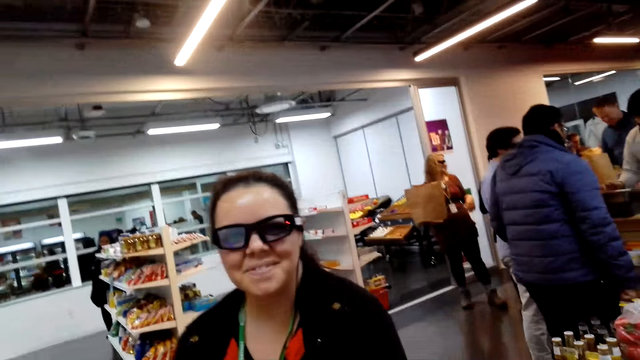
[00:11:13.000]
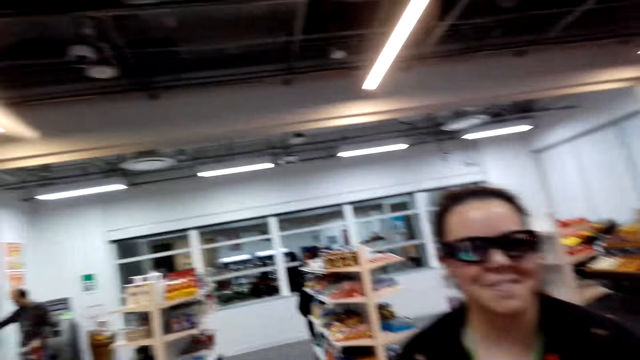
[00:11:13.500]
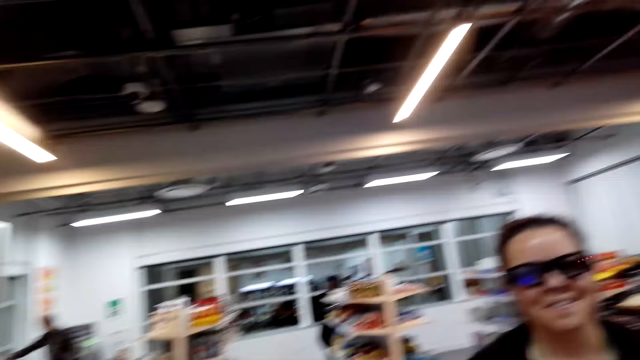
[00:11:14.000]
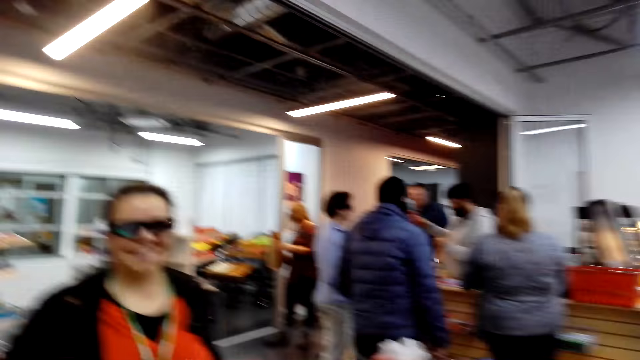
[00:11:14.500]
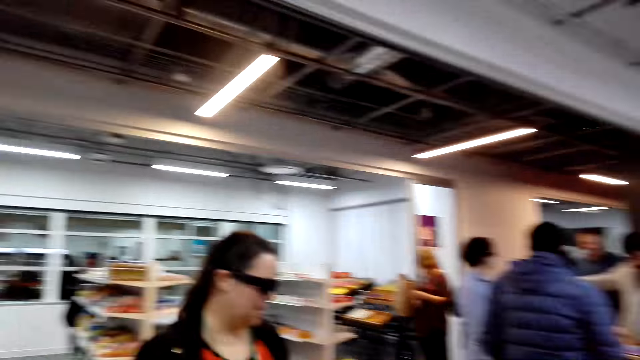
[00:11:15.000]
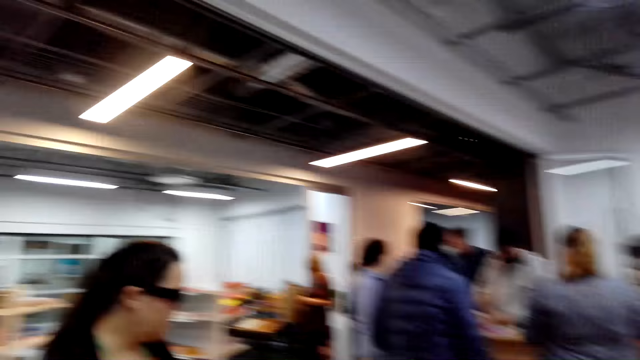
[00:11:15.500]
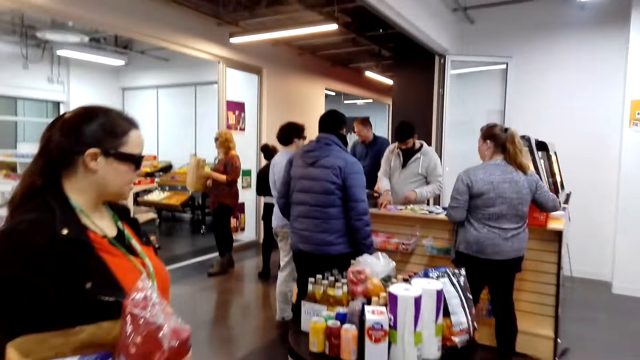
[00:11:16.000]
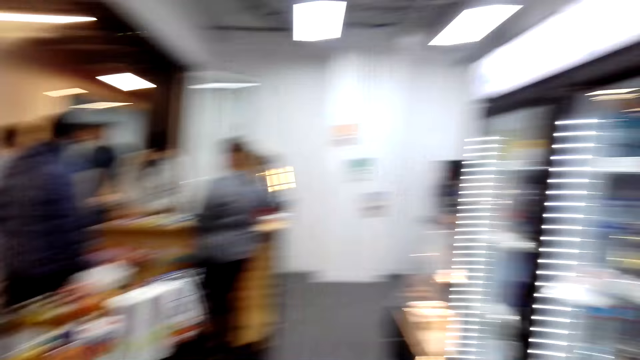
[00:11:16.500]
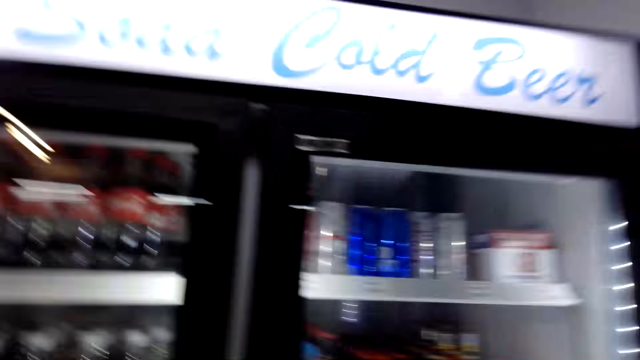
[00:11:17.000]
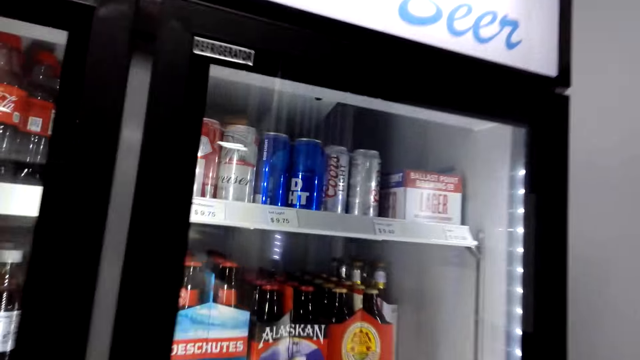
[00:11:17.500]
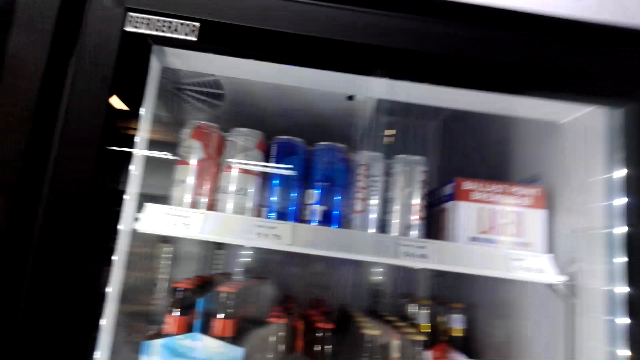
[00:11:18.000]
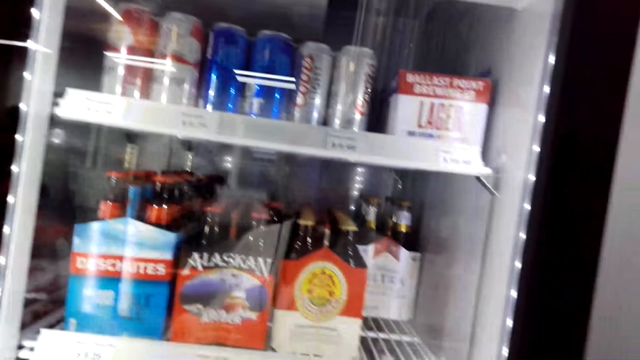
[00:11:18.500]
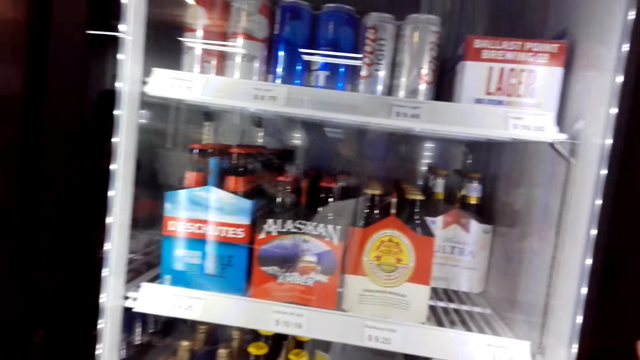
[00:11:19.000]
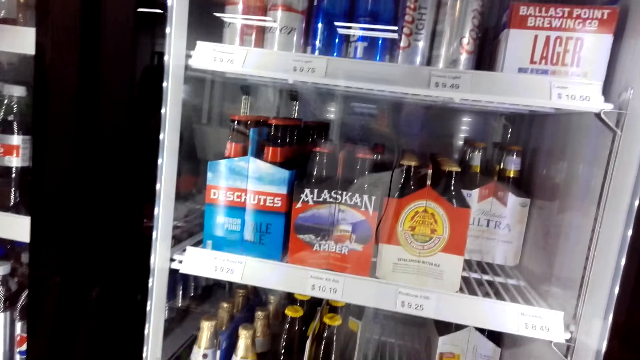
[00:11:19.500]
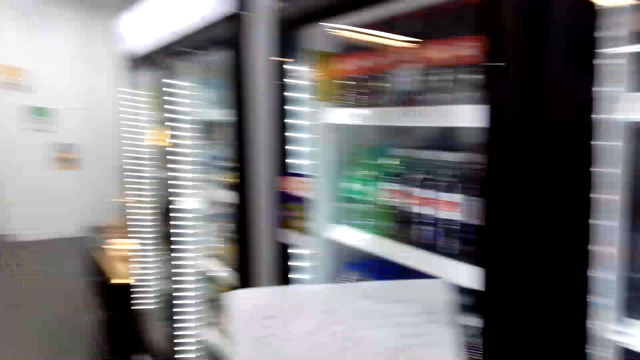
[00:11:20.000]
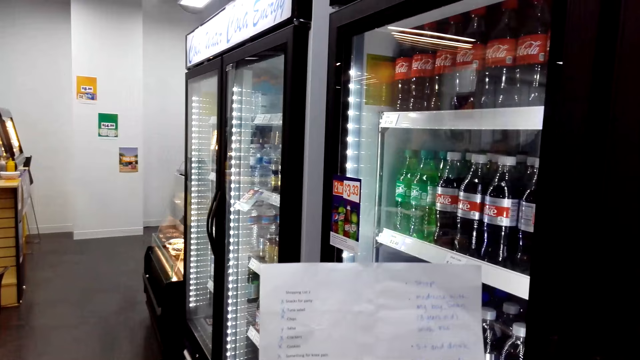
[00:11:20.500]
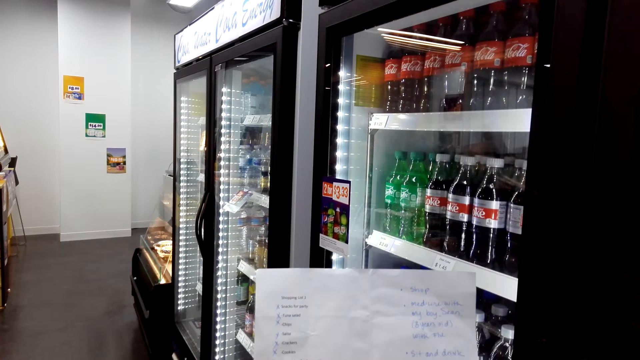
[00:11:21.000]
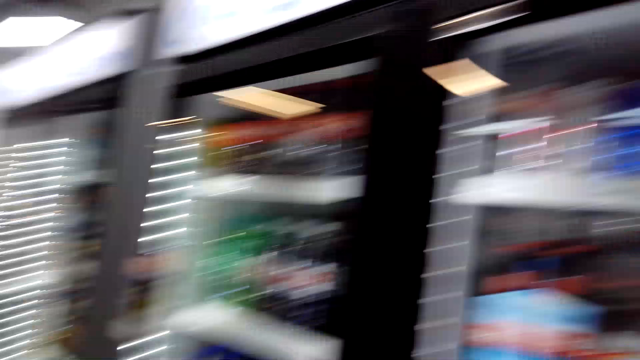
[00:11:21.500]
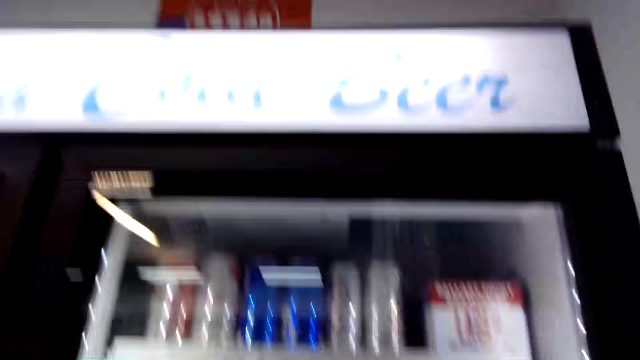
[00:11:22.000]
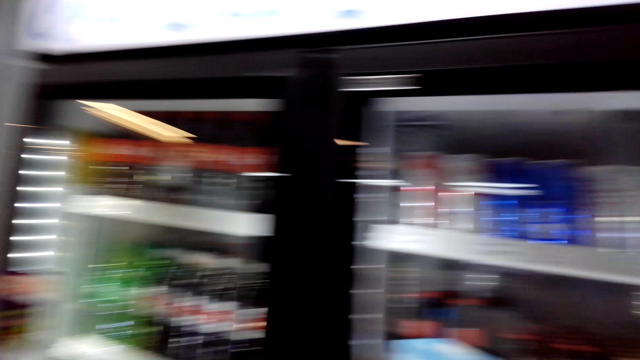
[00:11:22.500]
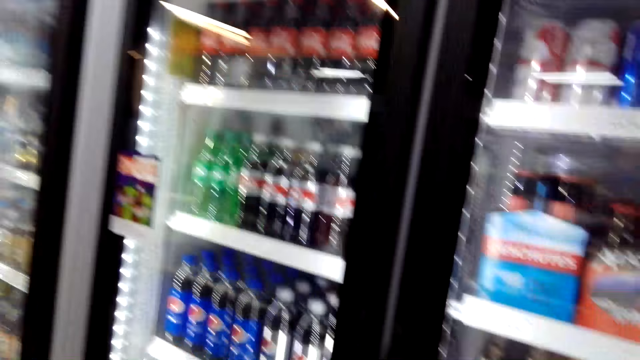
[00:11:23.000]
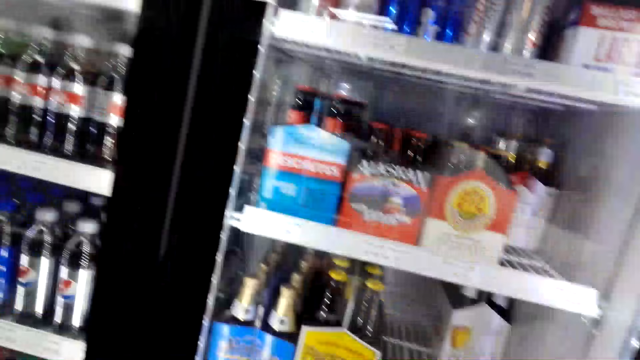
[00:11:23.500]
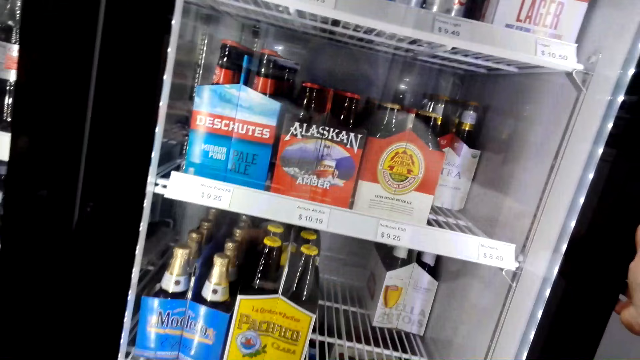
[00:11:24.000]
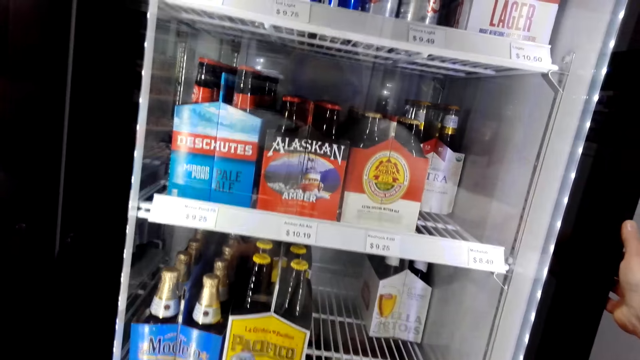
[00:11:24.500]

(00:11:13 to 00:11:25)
The camera wearer talks. The woman talks. The camera wearer looks around and reads the menu. They look around.

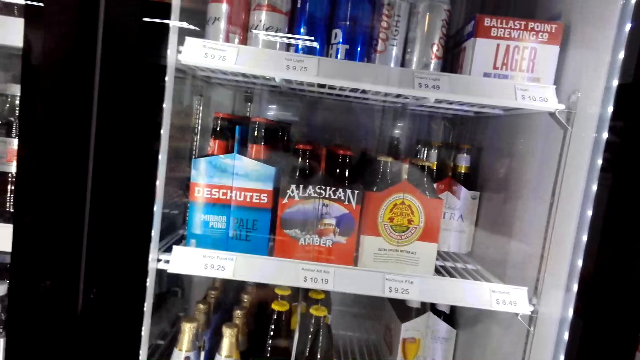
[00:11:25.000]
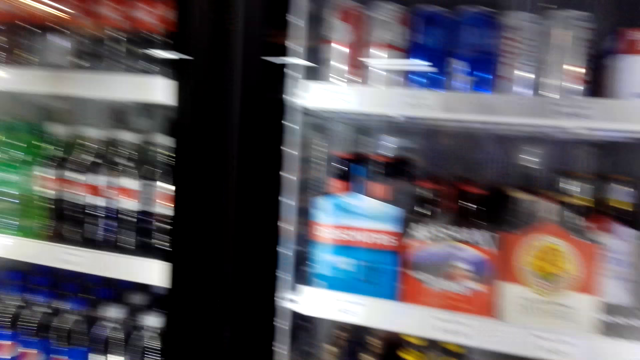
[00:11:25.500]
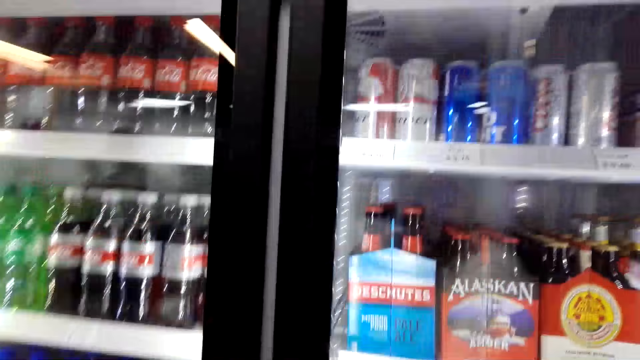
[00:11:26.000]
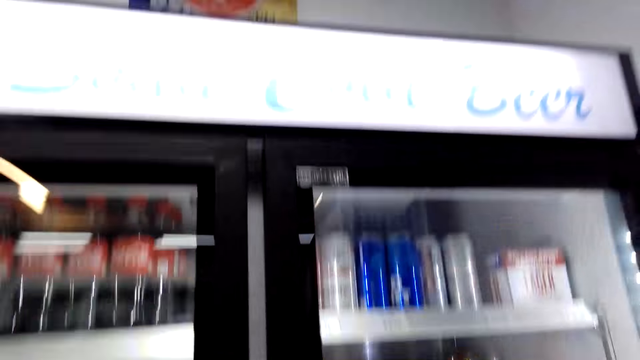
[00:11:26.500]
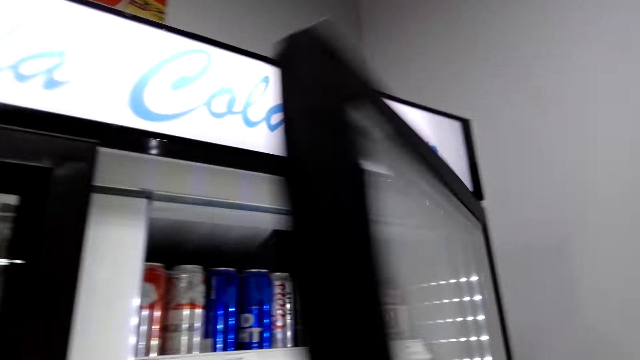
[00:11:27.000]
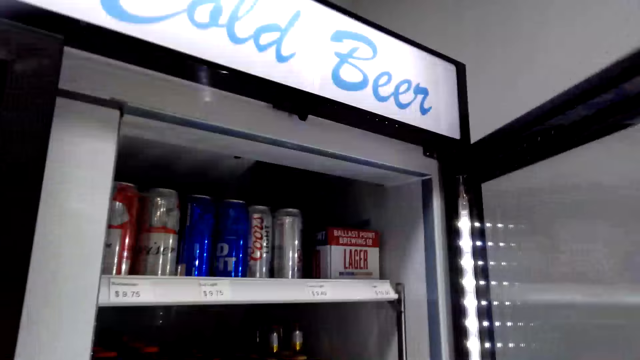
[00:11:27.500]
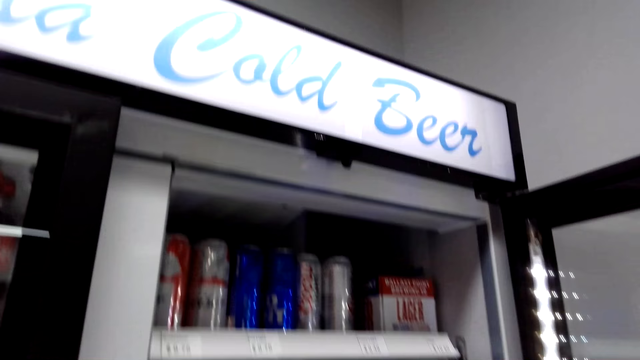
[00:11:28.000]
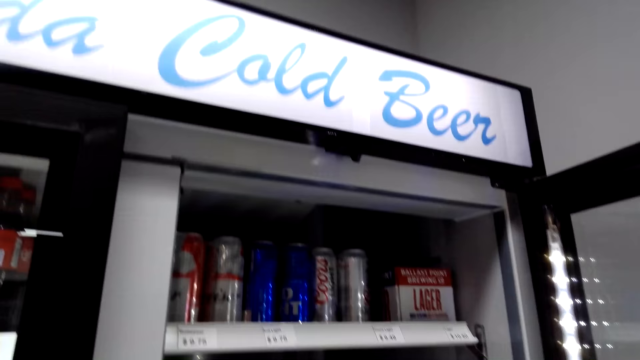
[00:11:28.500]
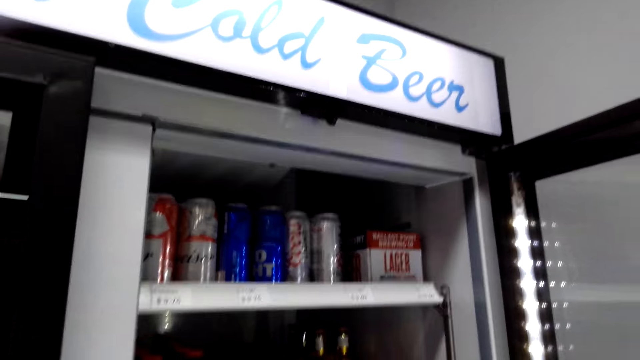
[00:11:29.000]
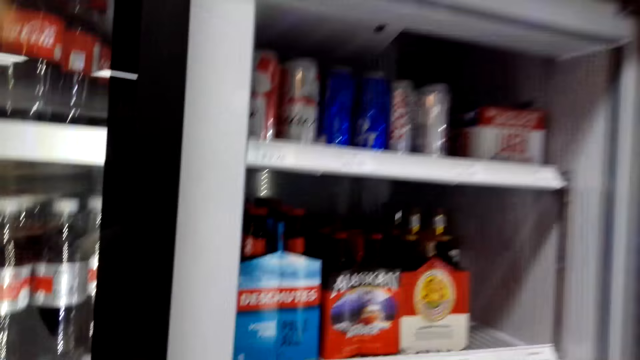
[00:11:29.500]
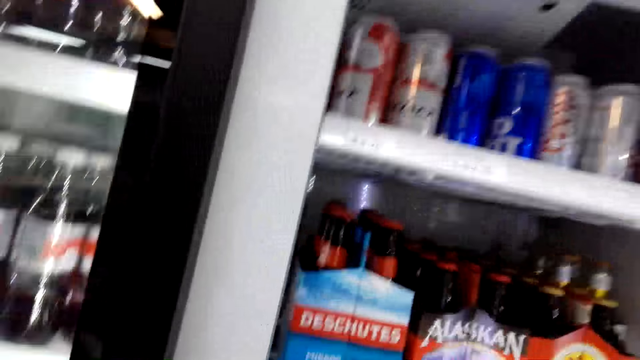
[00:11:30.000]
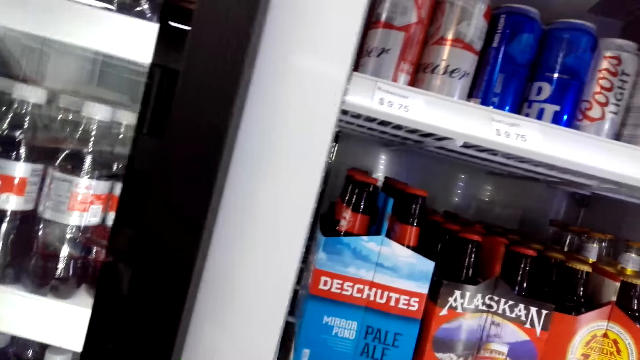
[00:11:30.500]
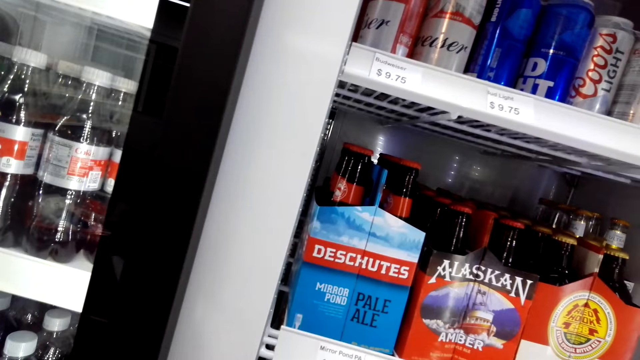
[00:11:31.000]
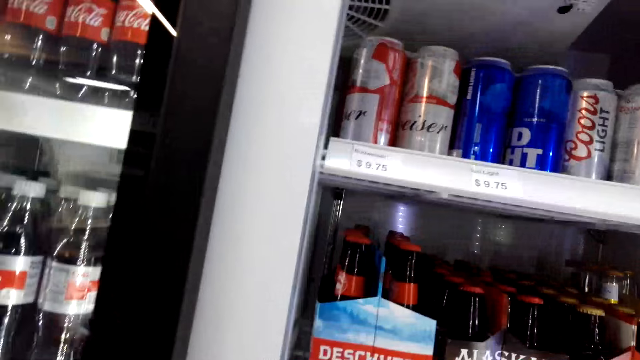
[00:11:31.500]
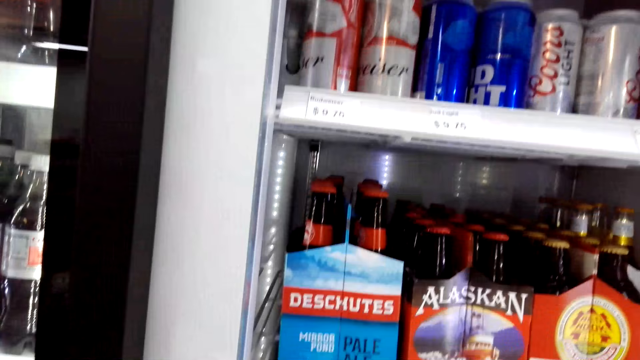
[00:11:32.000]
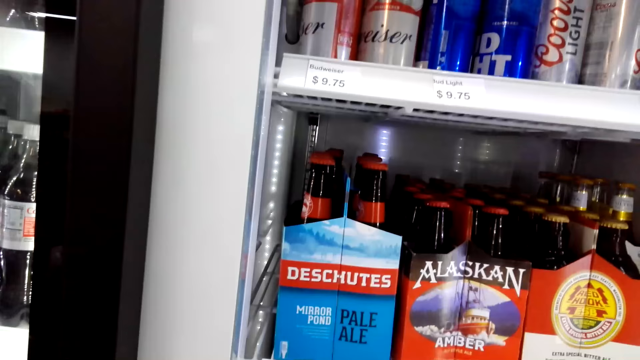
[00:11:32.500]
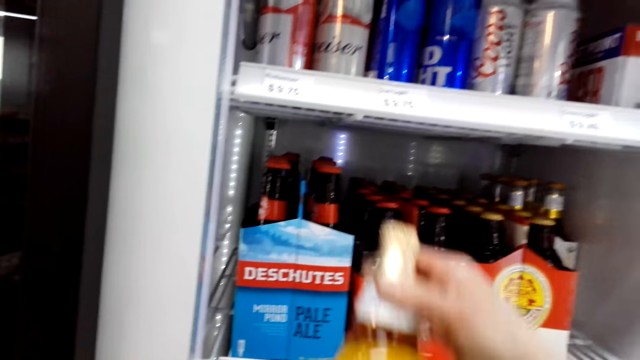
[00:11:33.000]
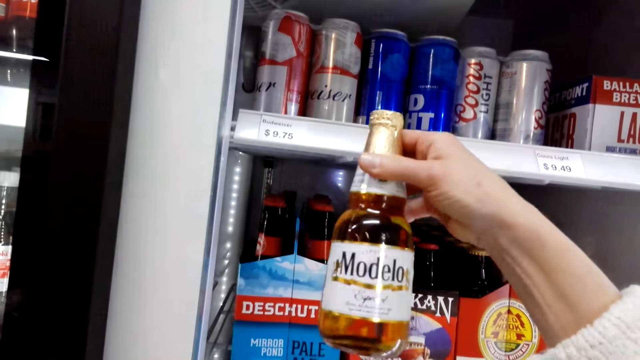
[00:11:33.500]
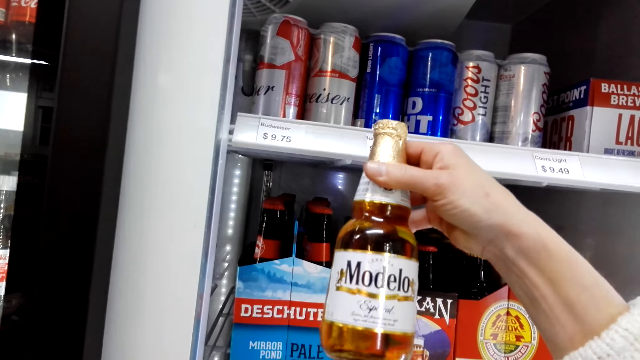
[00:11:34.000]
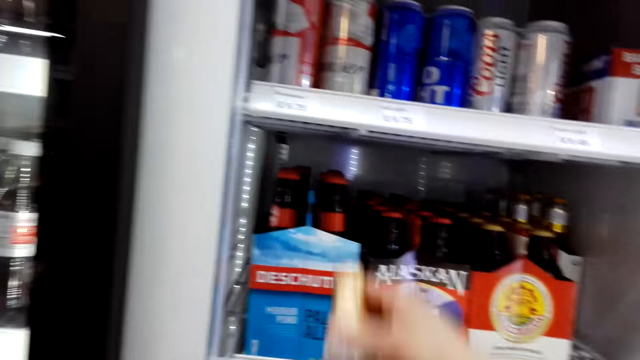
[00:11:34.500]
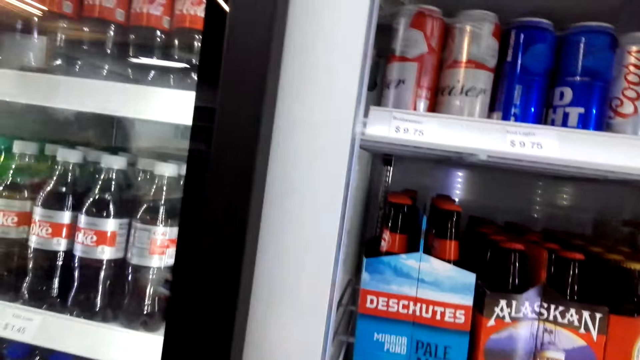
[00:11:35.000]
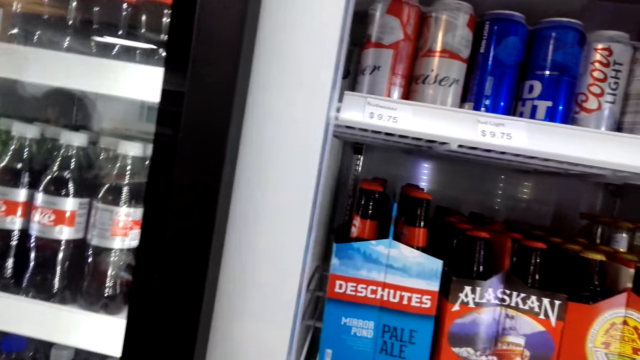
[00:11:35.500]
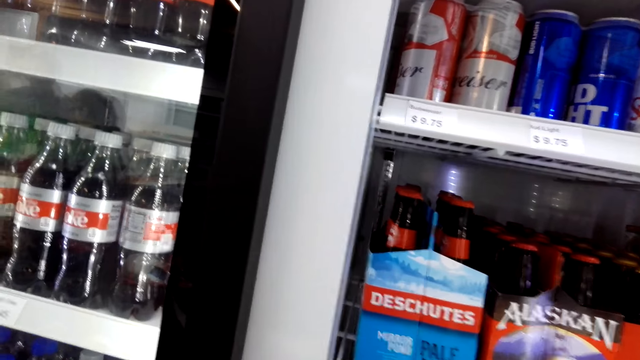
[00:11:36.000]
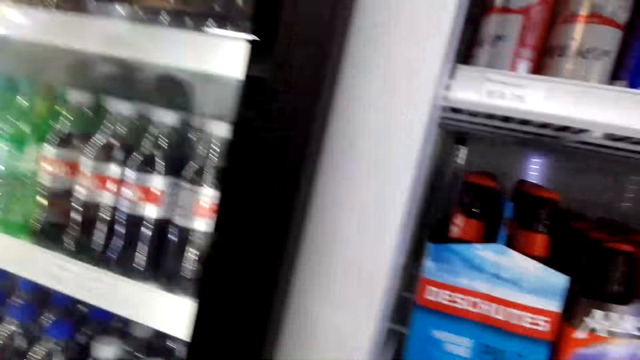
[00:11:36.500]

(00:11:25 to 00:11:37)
The camera wearer opens the fridge. They lift the Modelo beer, drop the Modelo beer, and look around.
